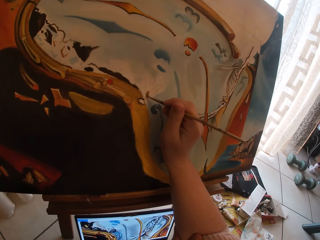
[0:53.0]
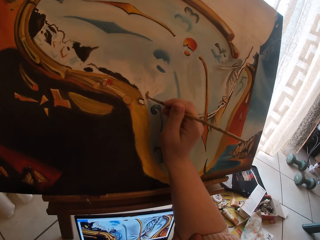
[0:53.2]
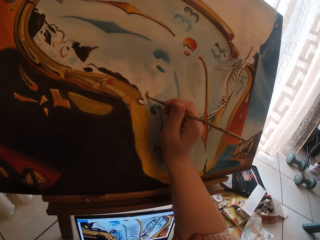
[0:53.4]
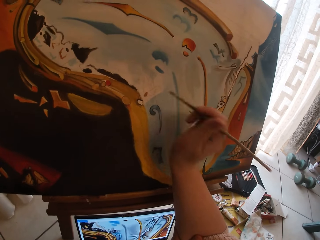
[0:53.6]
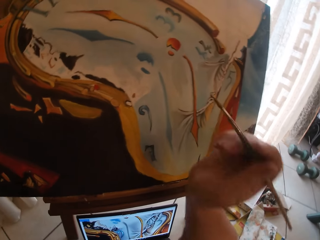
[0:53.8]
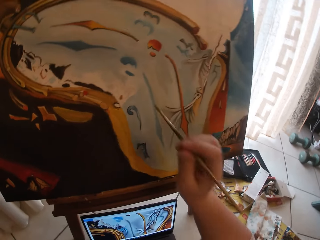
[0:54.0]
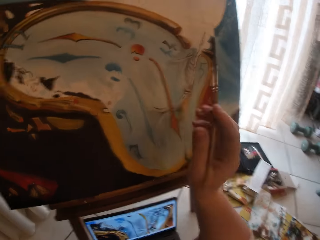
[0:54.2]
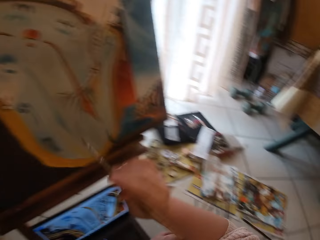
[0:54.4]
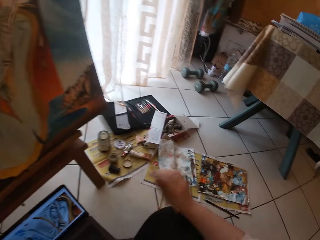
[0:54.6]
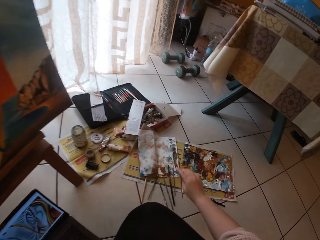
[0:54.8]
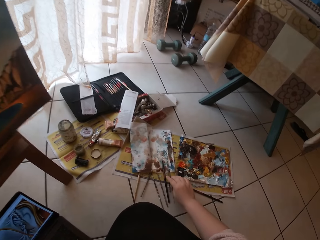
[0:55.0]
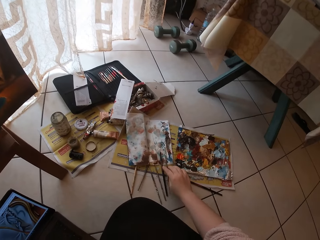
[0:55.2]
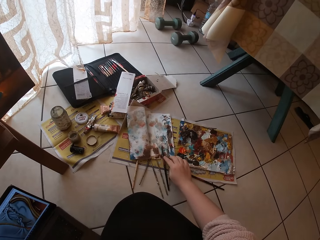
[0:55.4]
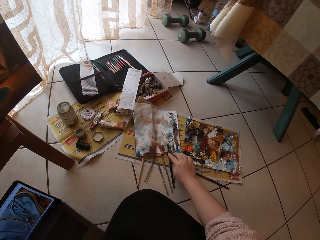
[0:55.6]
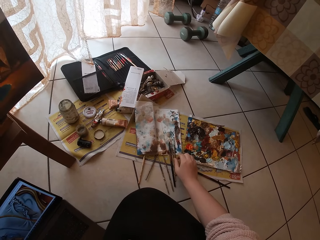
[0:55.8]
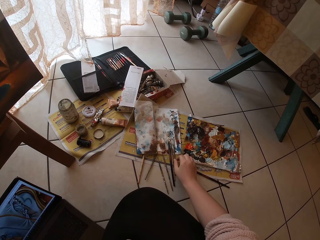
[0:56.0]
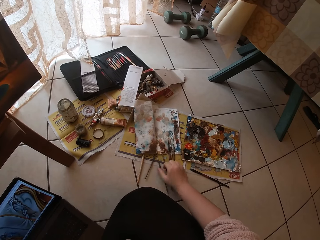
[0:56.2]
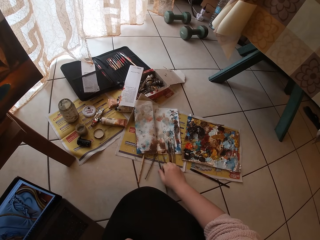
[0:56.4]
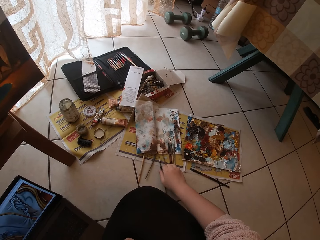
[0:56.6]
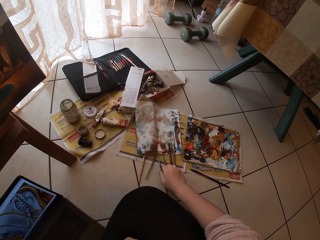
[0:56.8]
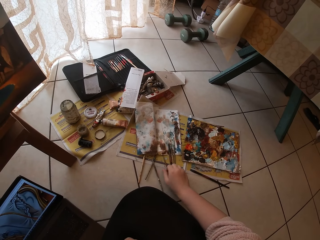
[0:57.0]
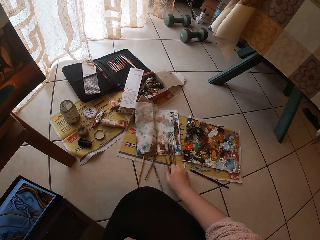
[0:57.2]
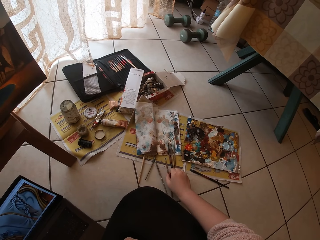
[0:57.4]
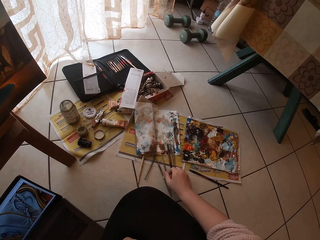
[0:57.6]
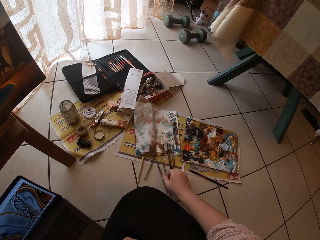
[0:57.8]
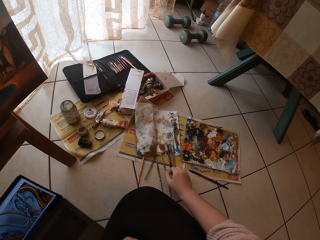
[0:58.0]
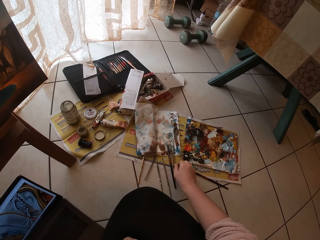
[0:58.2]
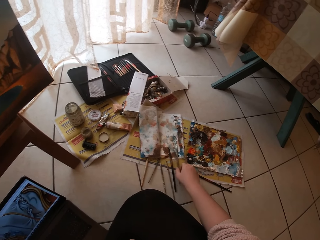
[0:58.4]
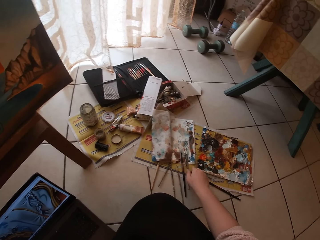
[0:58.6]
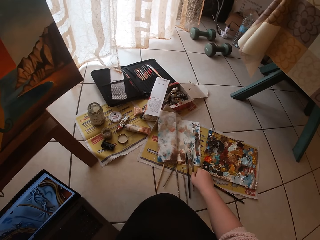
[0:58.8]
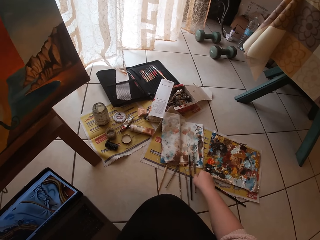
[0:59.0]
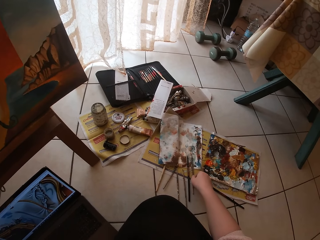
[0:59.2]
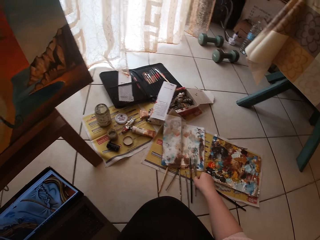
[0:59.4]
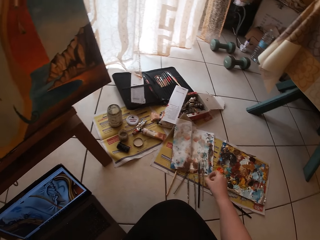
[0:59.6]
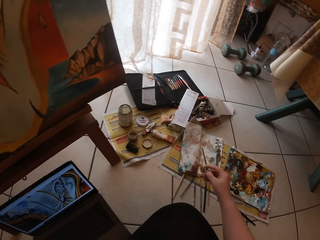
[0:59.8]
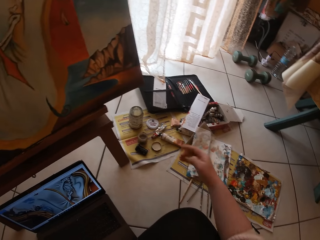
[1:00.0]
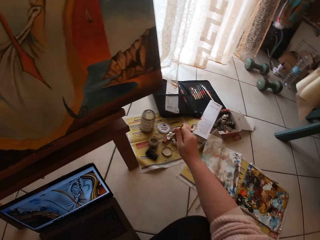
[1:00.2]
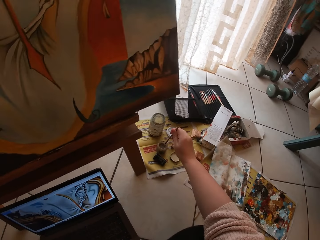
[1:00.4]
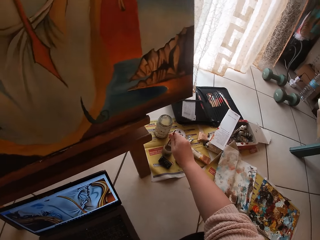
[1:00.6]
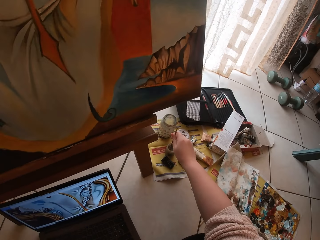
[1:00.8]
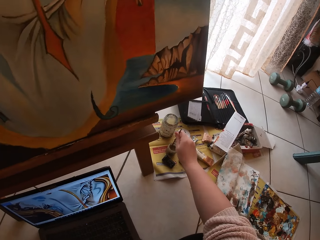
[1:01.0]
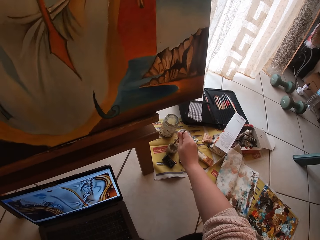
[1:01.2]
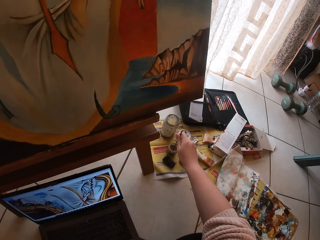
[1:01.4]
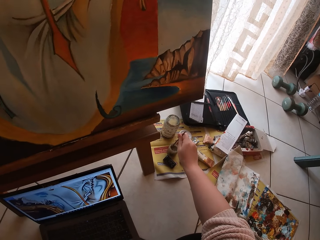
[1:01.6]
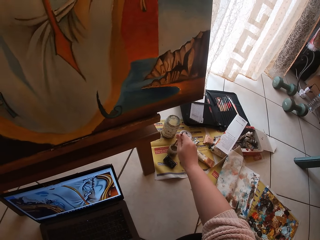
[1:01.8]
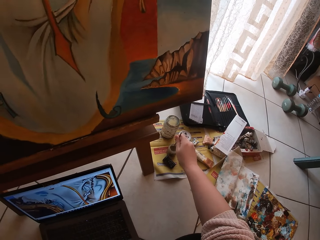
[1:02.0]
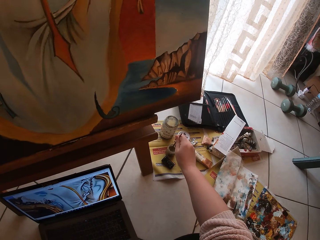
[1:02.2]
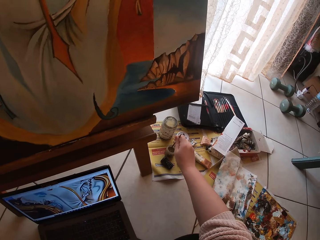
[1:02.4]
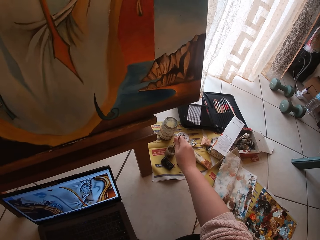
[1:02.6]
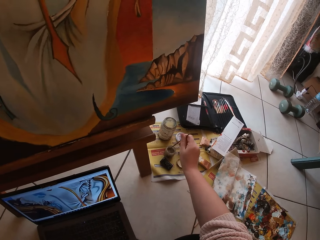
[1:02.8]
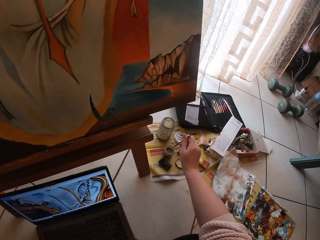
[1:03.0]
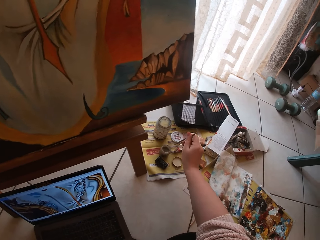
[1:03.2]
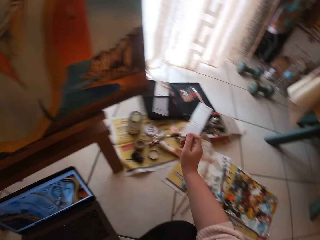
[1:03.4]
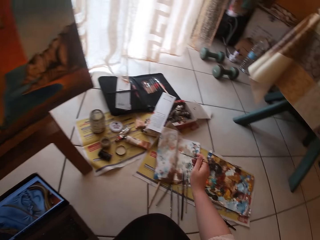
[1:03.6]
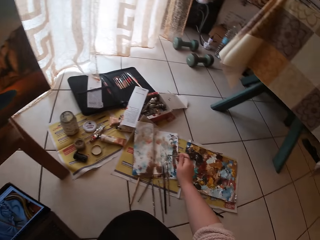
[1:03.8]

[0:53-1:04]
The camera wearer stops drawing the paint. They put the brush pen on the floor. They pick another brush pen on the floor. They draw paint from the paint tin. They put the brush inside a liquid container.

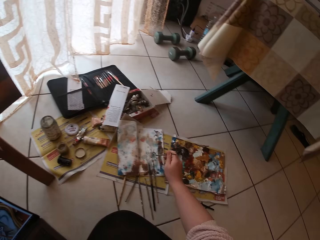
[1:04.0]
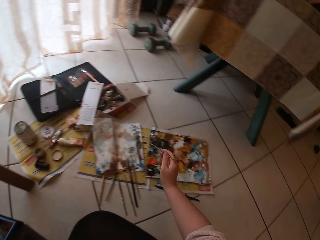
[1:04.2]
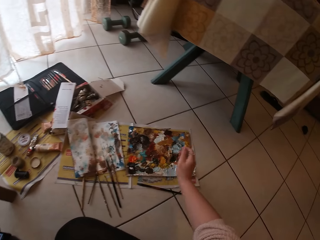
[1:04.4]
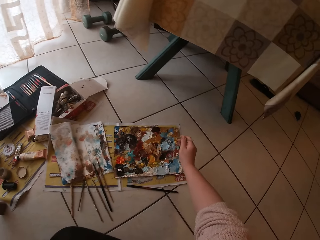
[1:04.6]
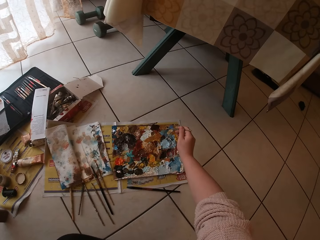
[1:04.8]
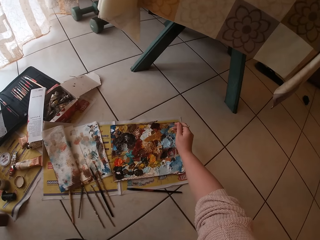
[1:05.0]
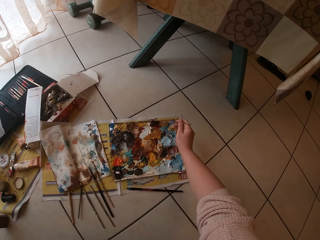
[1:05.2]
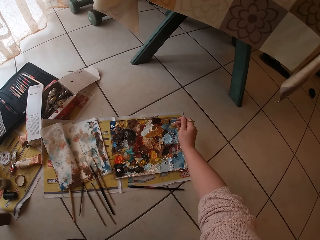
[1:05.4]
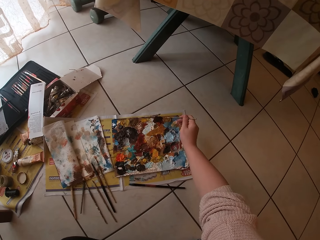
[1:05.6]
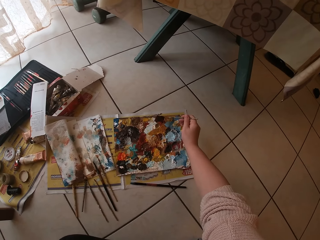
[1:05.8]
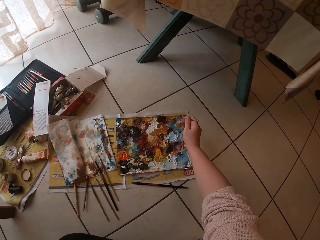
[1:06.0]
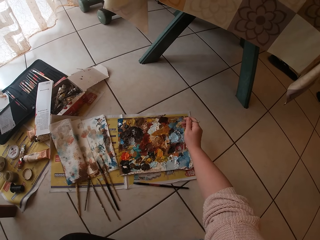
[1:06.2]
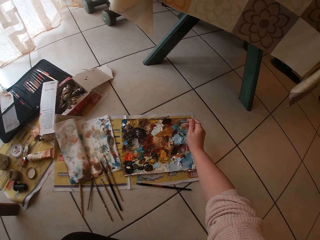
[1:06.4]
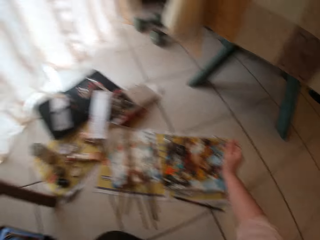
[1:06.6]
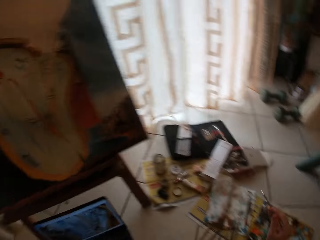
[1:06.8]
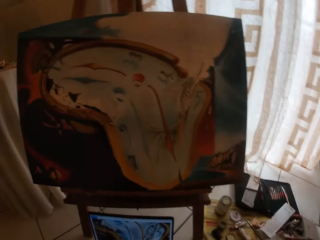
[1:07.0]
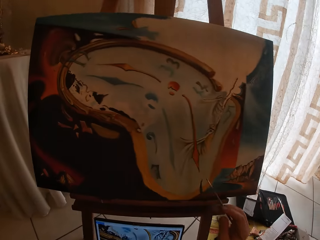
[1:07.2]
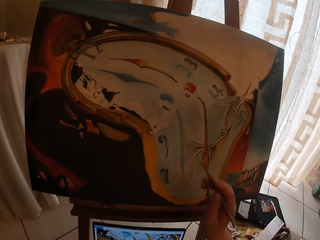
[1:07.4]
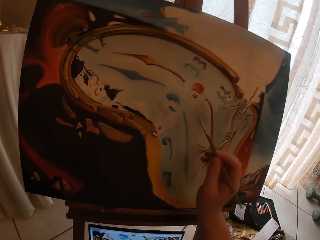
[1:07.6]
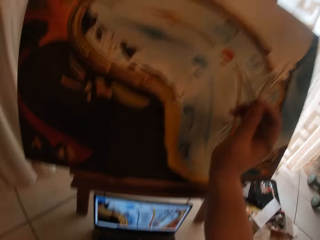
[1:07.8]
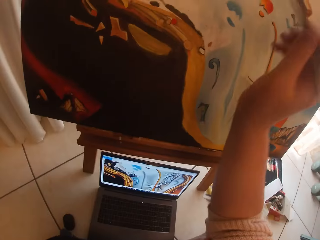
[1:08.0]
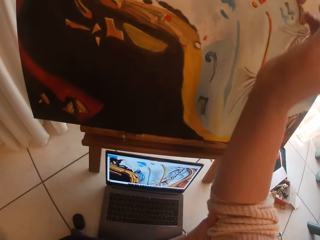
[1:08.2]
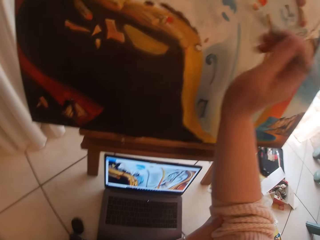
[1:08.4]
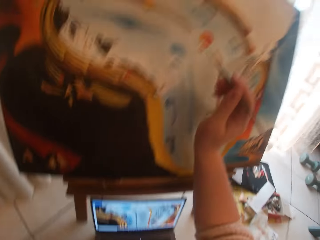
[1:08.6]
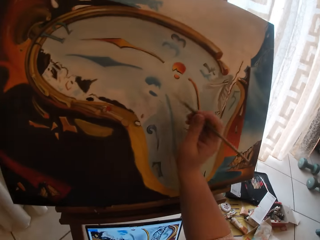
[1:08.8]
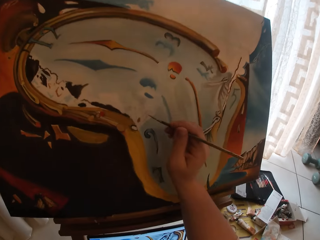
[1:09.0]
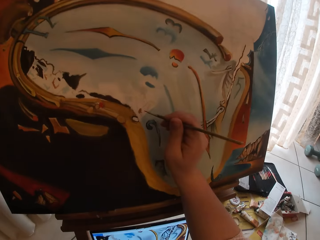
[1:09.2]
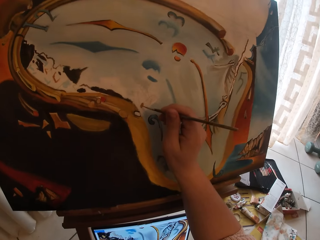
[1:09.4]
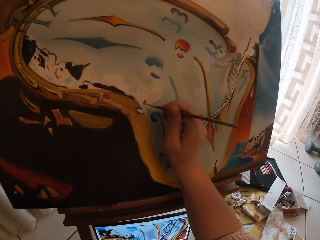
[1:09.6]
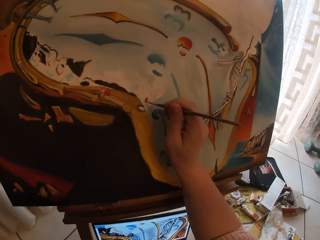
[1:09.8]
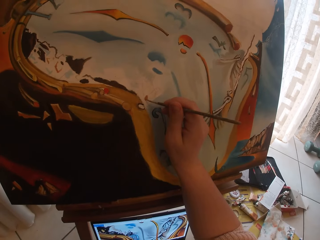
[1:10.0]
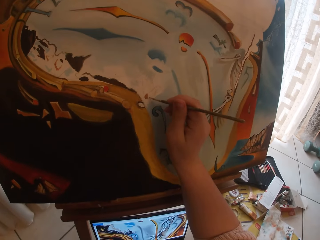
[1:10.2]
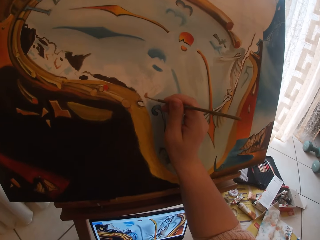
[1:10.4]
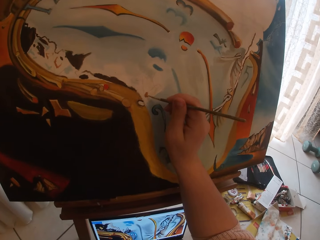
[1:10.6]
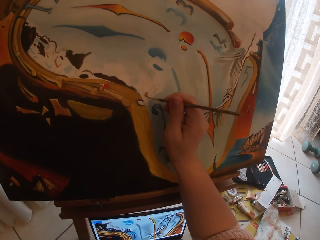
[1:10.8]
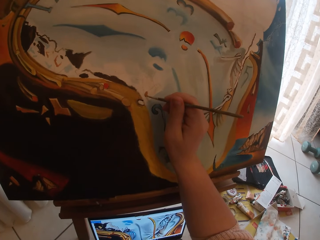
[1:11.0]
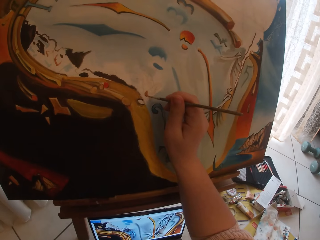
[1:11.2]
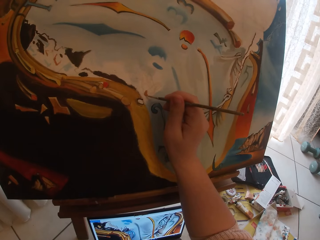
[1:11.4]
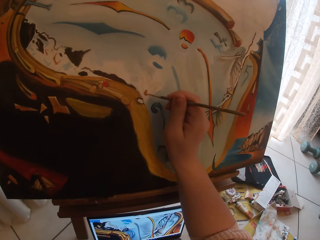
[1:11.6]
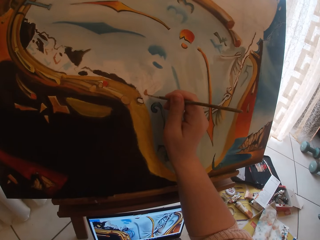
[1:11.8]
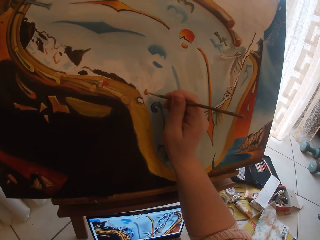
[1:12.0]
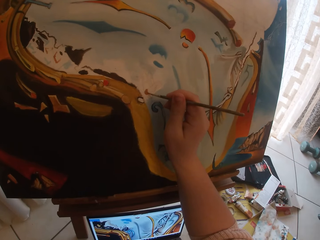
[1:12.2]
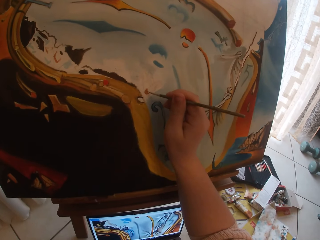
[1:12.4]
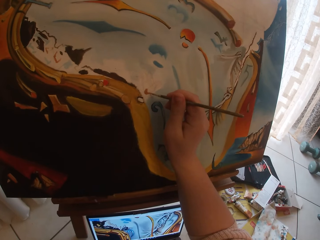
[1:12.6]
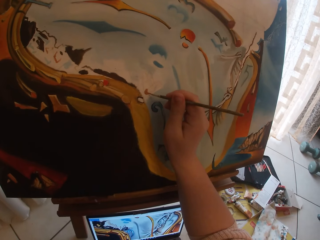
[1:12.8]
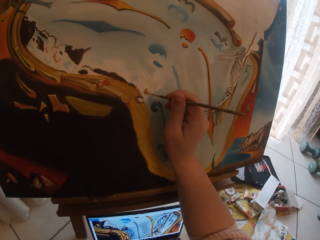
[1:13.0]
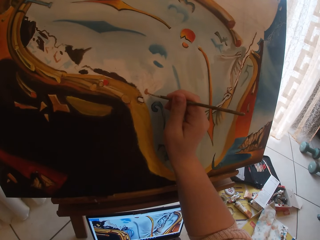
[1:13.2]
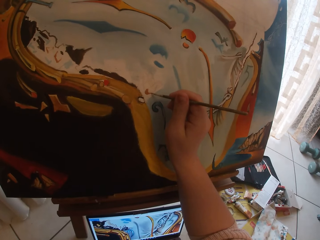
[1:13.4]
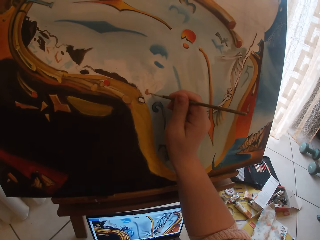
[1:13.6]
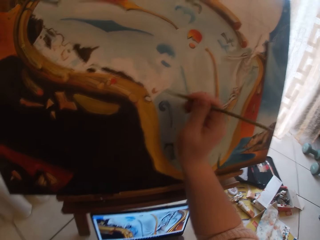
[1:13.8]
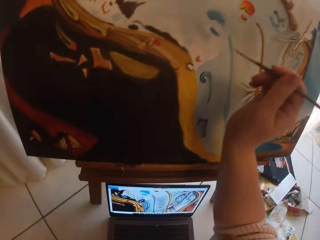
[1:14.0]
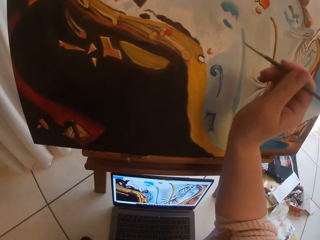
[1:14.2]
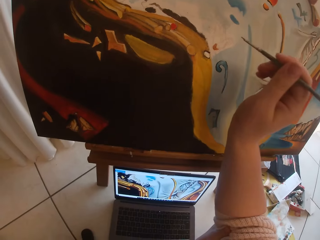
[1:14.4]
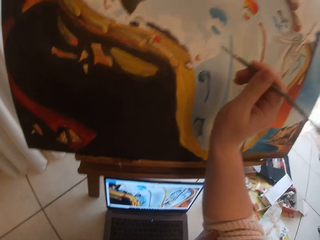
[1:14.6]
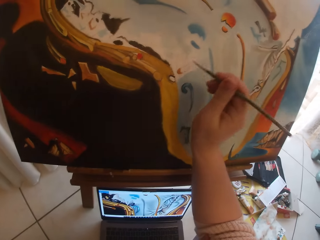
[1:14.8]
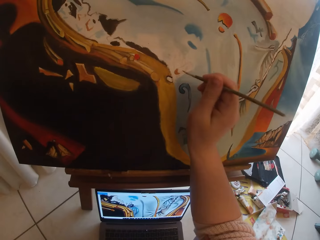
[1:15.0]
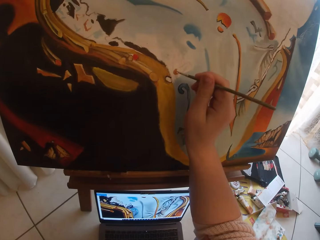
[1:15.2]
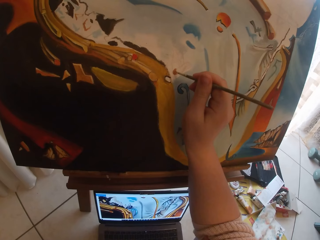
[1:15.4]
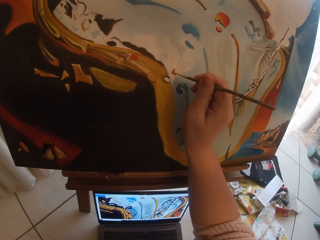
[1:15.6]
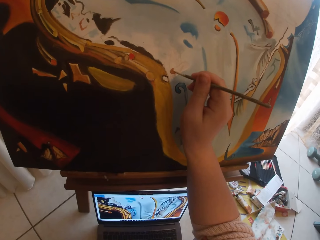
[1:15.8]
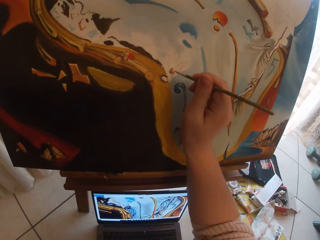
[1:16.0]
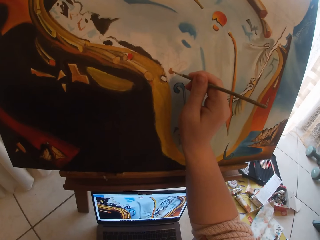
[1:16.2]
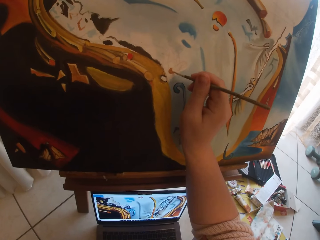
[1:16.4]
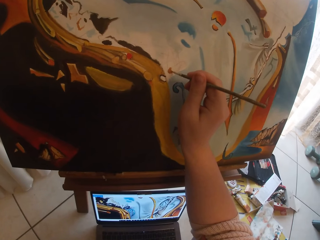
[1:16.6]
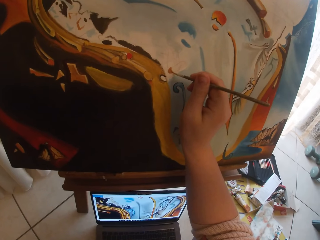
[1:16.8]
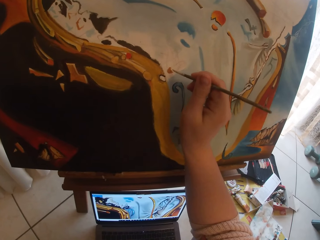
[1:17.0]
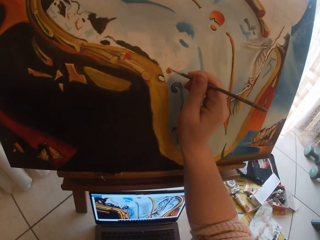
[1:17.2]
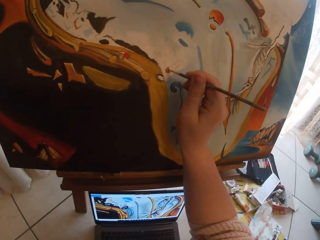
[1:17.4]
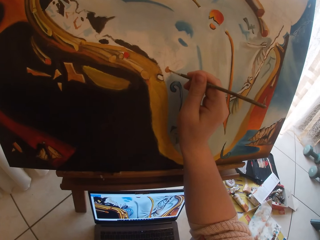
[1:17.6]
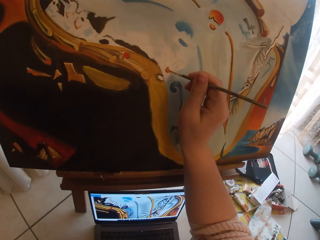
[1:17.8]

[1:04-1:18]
The camera wearer swirls the brush on the colour palette. They draw the paper on the floor. They stop drawing the paper on the floor. They draw the paint. They paint the canvas. They stop drawing the paint. They draw the paint.
